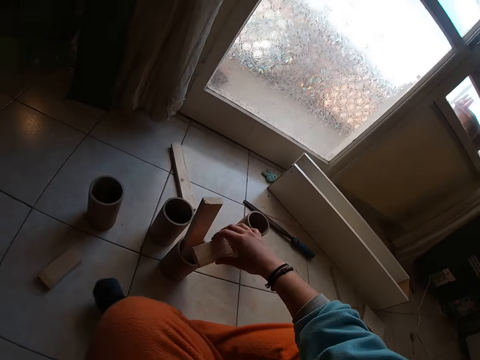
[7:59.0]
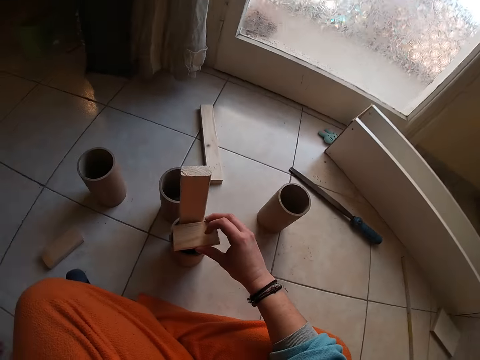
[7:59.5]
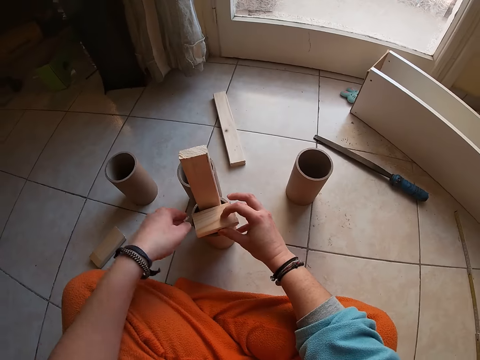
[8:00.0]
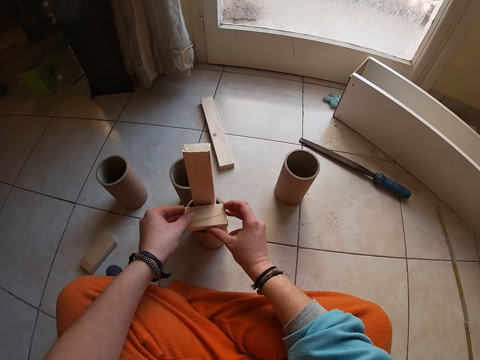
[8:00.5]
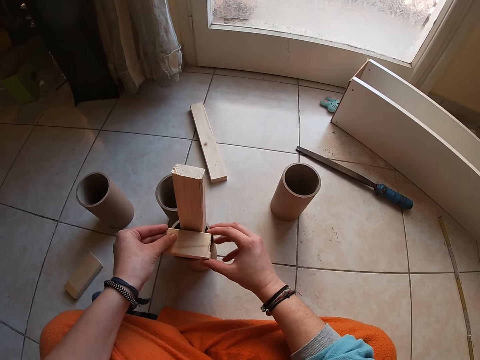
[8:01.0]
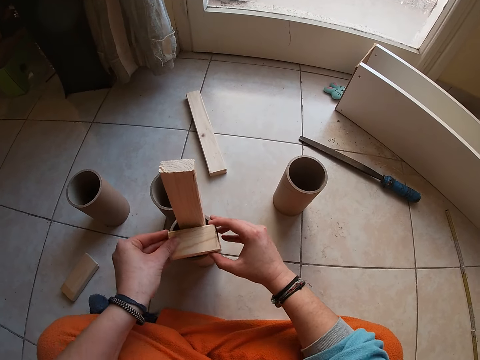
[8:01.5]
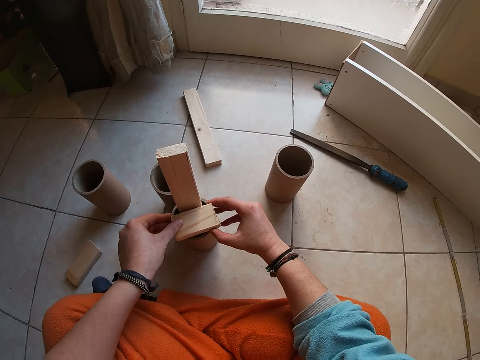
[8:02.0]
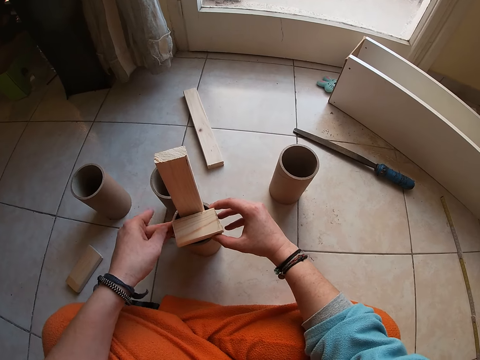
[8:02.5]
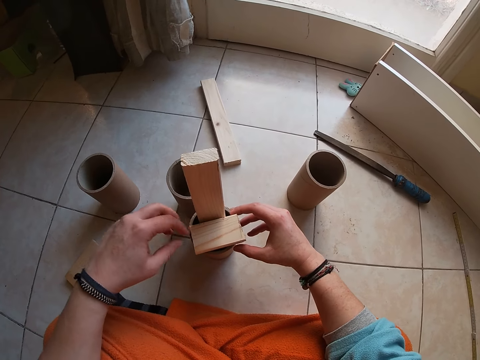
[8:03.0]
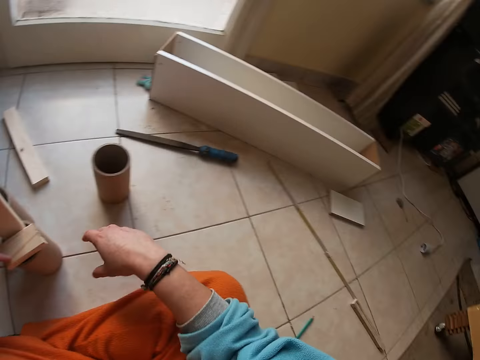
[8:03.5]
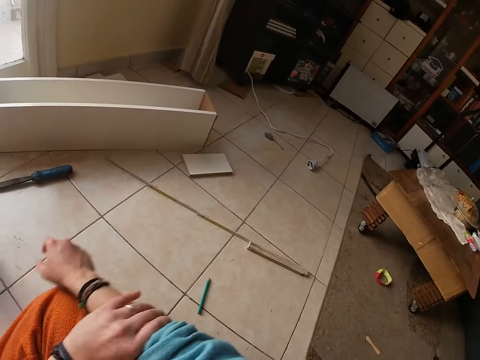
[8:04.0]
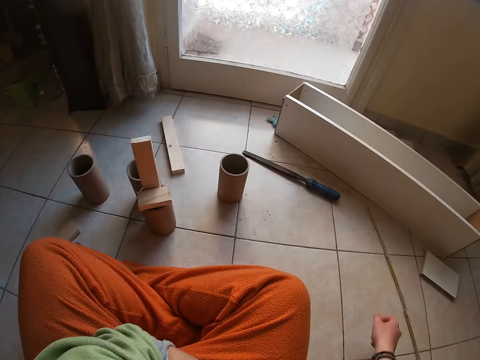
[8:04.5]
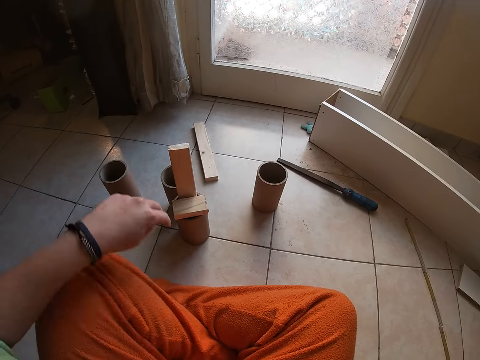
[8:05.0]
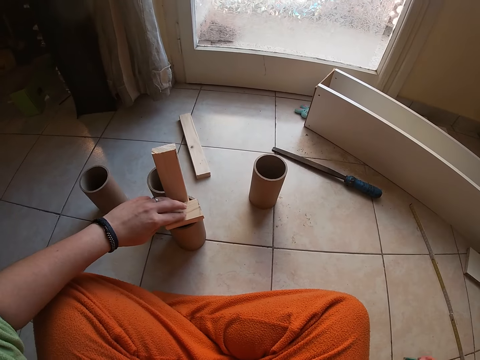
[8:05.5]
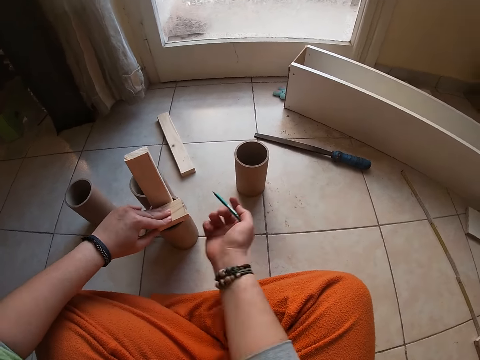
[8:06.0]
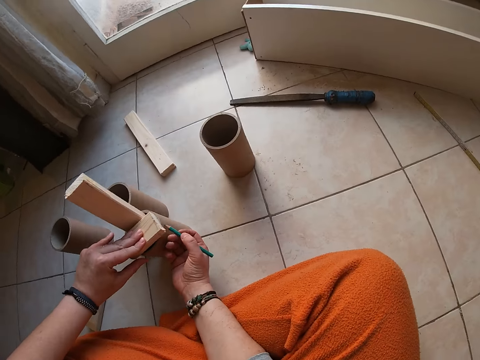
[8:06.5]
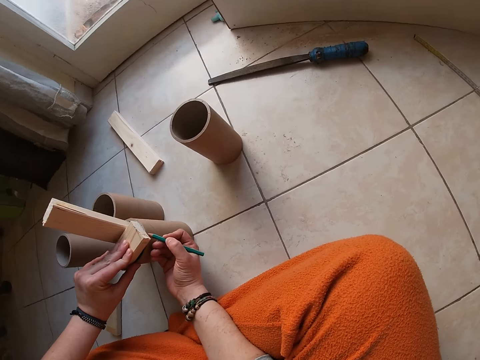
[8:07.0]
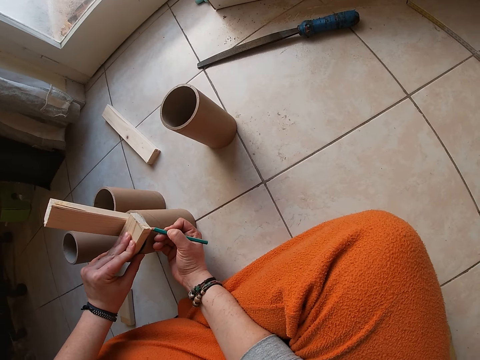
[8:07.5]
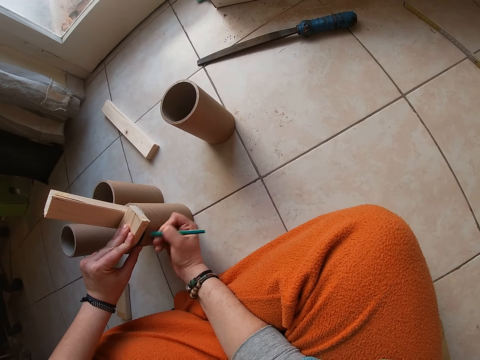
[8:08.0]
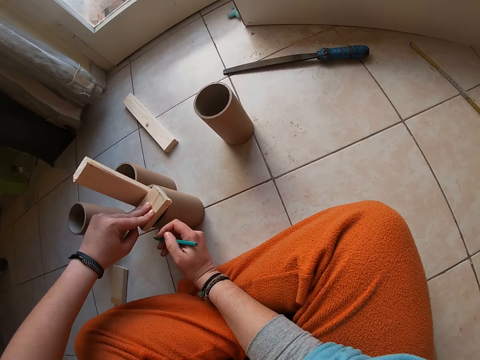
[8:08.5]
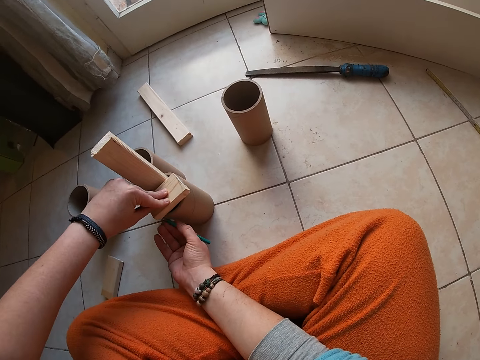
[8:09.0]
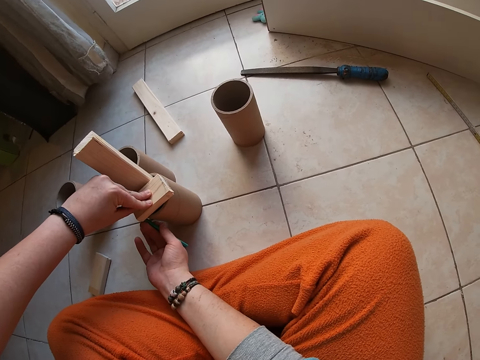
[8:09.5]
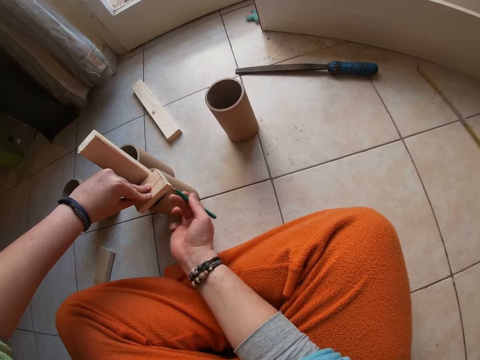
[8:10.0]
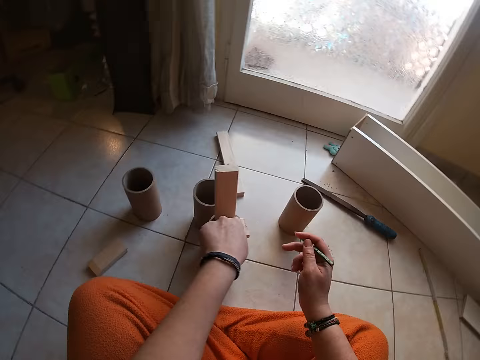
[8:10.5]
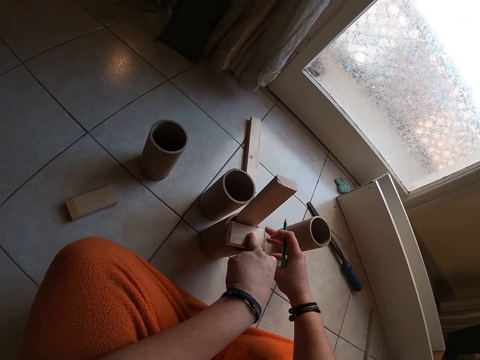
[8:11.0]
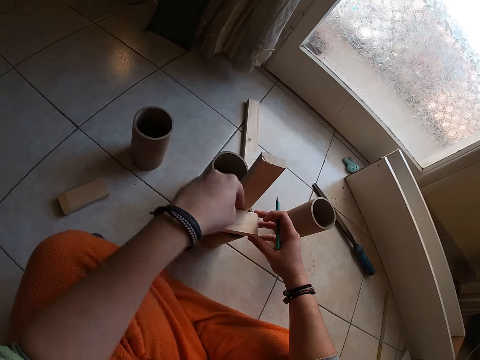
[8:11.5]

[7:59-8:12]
The camera wearer places the wood on the cardboard tube with her right hand. She rolls her right sleeve up with her left hand. She looks around. She holds the wood on the cardboard tube with her left hand. She writes with the pencil on the cardboard tube with her right hand. She marks the wood with the pencil again.

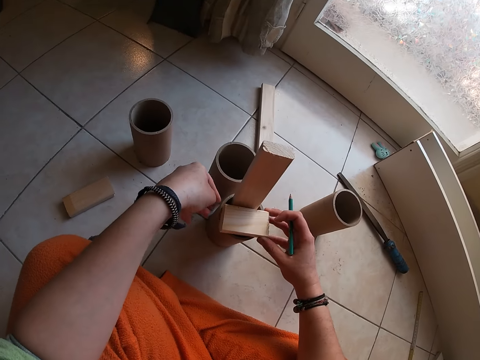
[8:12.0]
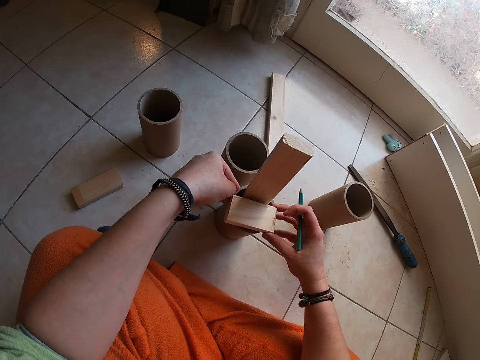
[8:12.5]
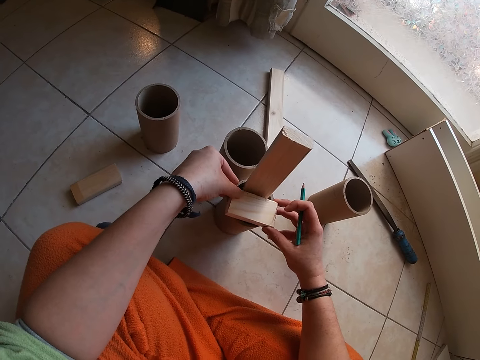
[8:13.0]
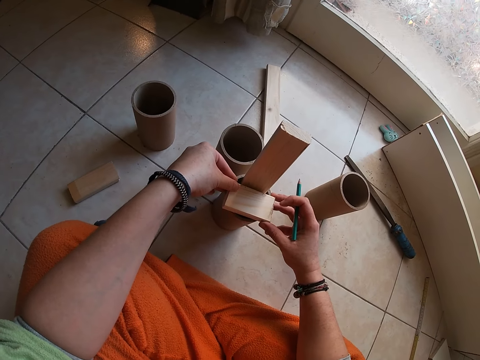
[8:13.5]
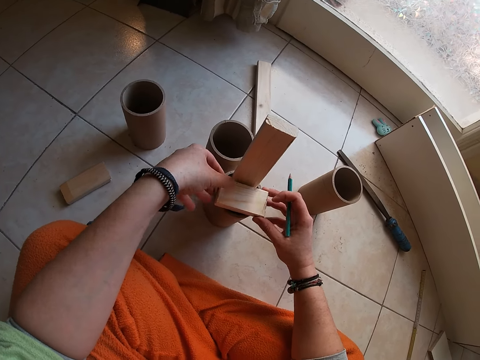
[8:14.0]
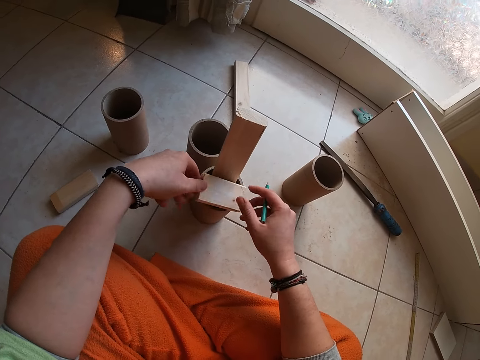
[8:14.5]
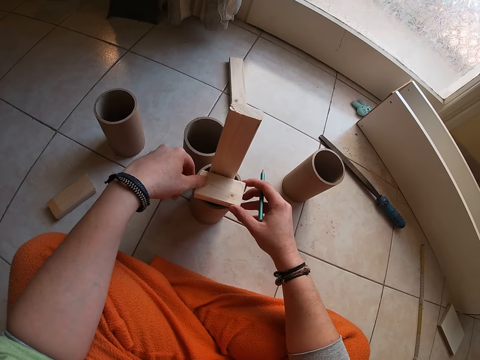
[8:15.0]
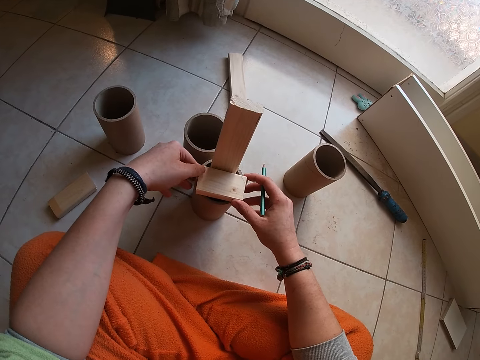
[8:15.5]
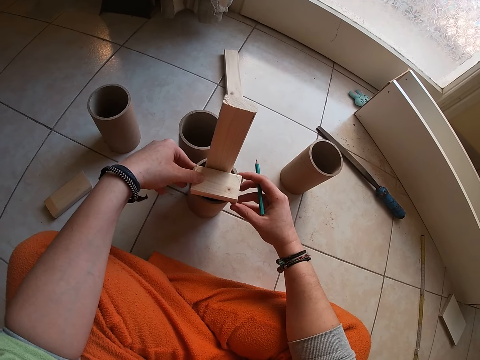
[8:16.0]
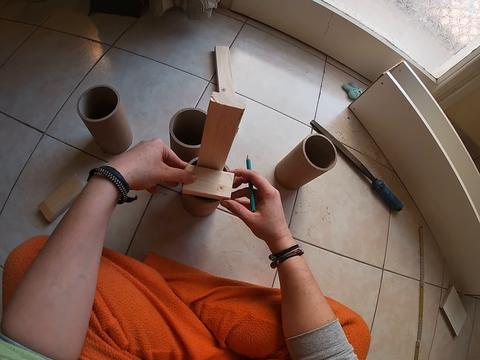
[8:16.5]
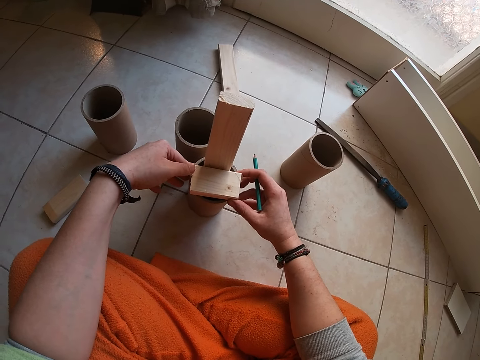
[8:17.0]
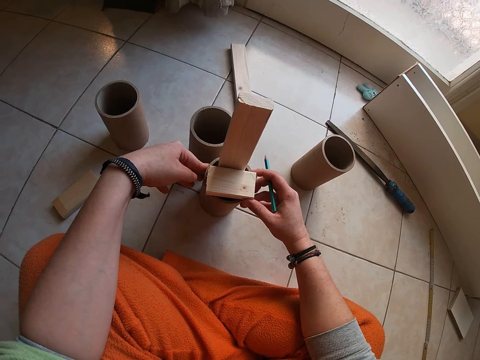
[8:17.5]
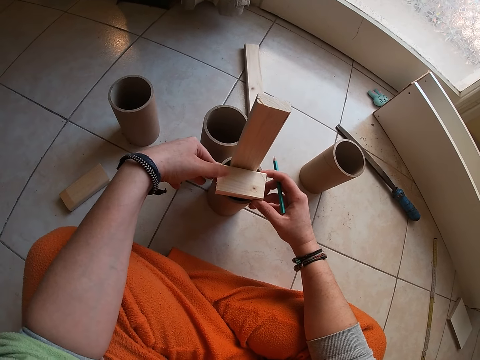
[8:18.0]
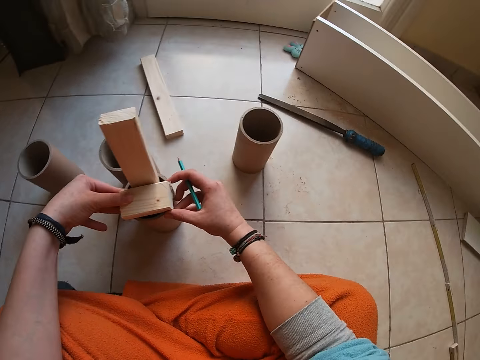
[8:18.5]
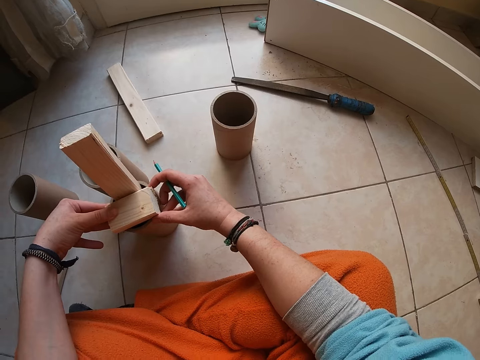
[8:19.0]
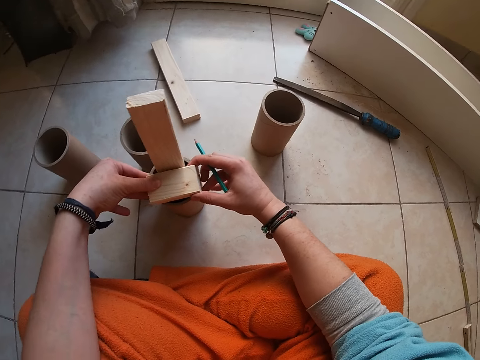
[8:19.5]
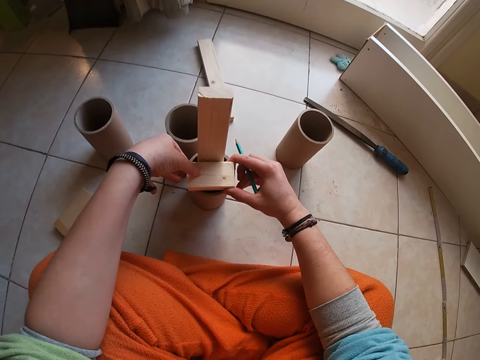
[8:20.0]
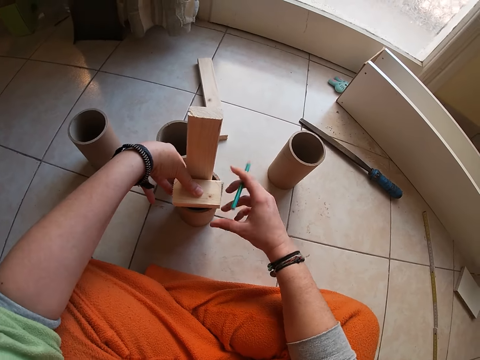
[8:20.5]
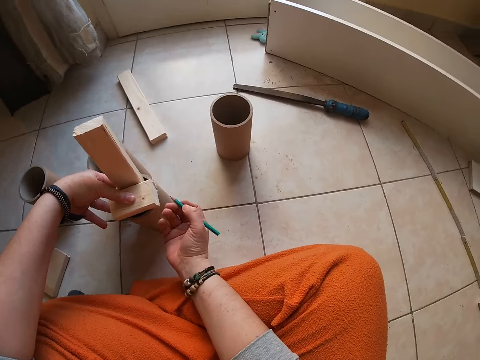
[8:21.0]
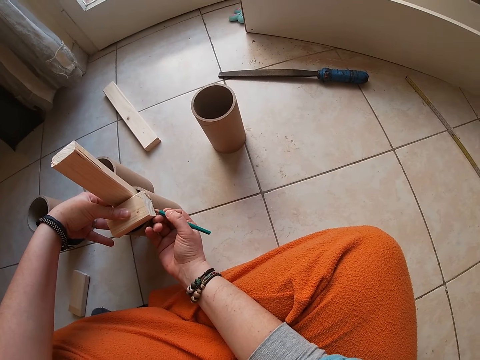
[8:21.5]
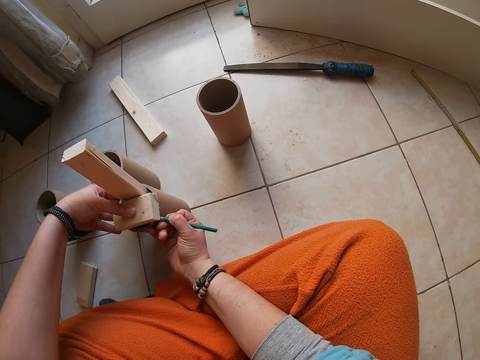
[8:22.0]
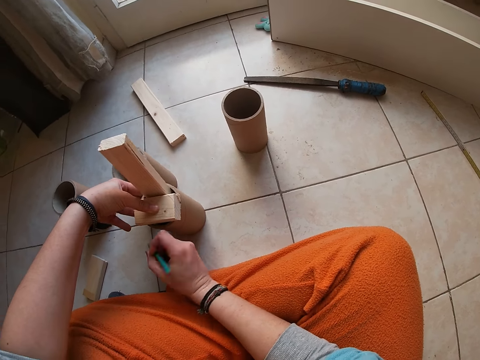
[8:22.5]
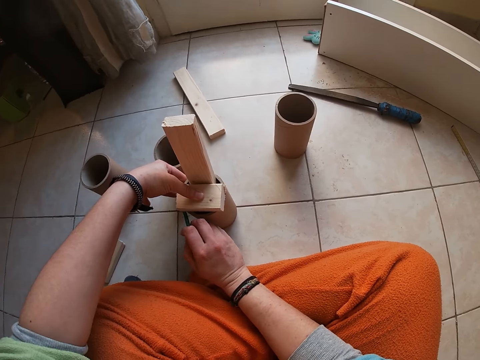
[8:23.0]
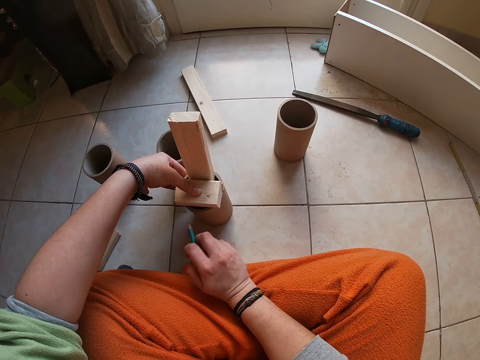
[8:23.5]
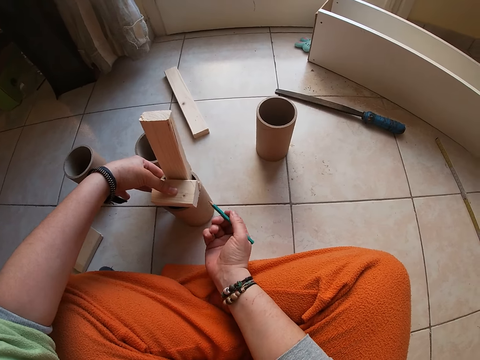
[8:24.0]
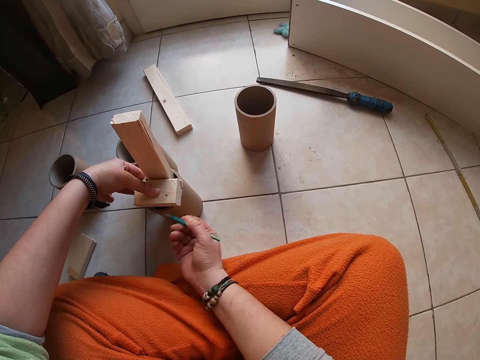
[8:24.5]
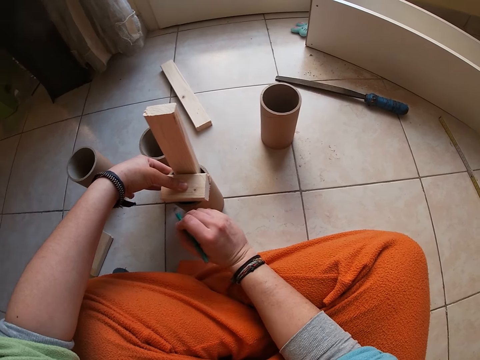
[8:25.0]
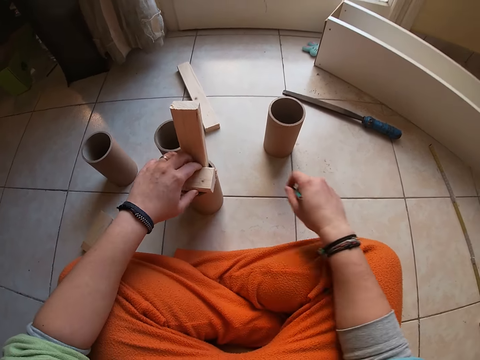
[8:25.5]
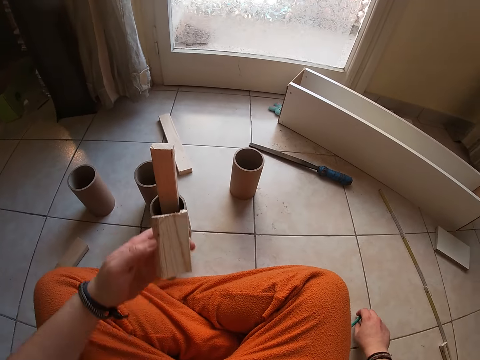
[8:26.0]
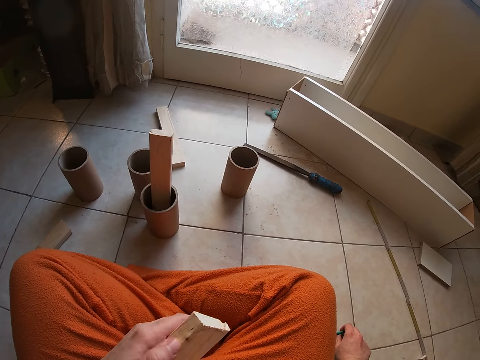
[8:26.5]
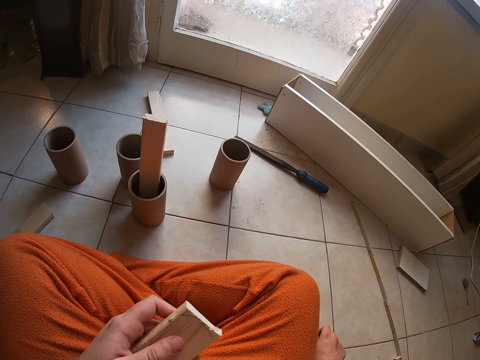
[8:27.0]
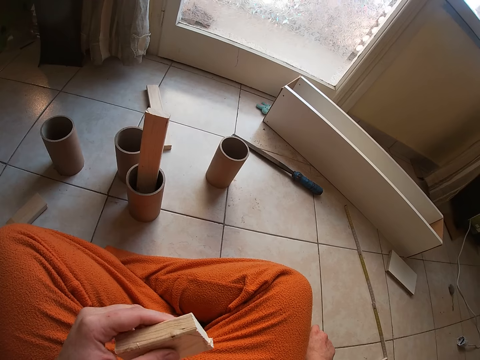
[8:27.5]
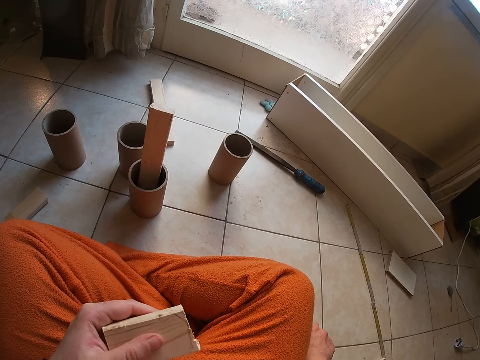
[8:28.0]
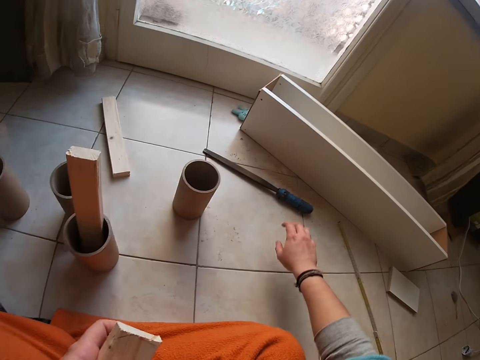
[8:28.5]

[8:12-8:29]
The camera wearer holds the wood. She turns the wood with both hands. She holds the wood and looks around. She writes with the pencil on the cardboard tube with her right hand. She marks the wood with the pencil again. She picks the wood on the cardboard tube with her left hand. She stares at the wood.
